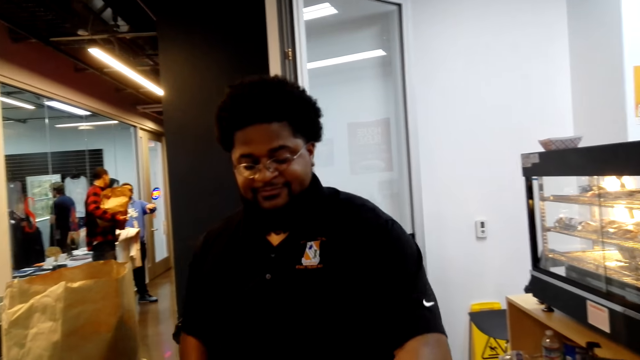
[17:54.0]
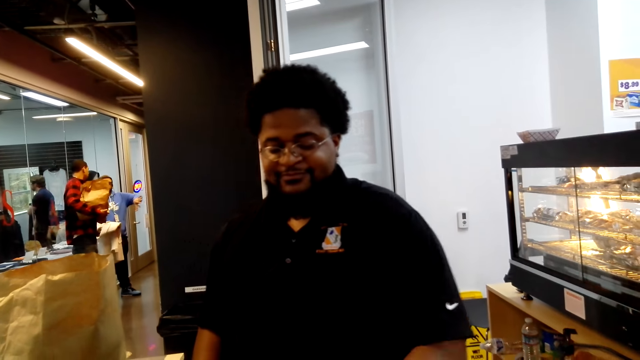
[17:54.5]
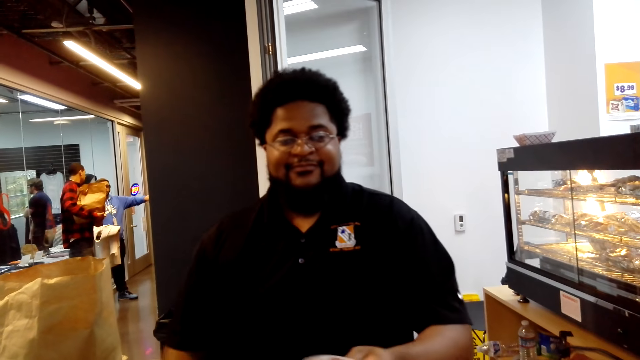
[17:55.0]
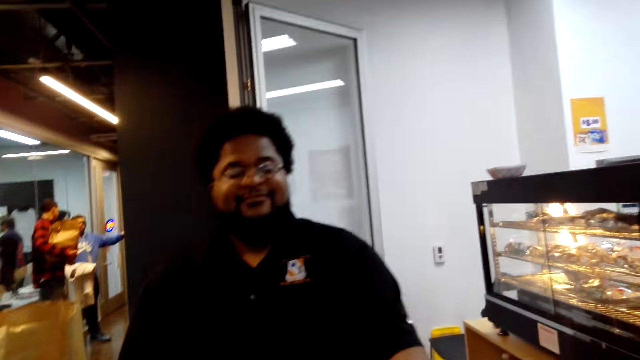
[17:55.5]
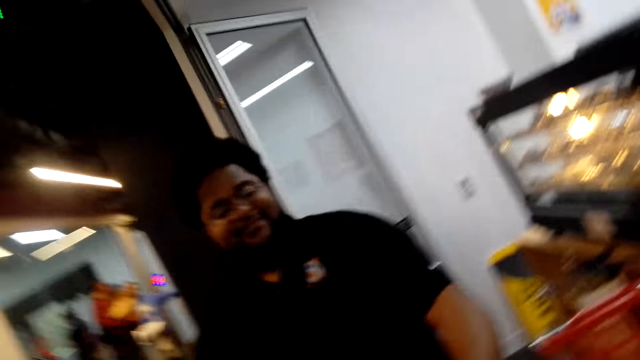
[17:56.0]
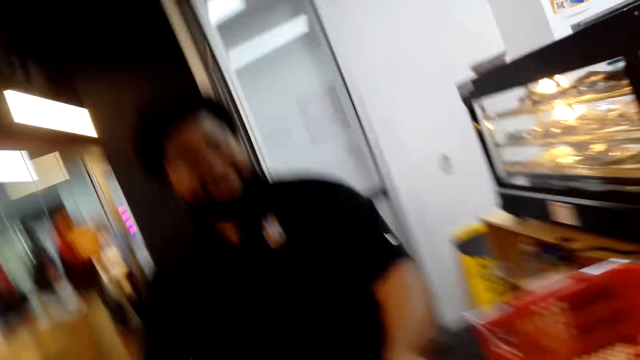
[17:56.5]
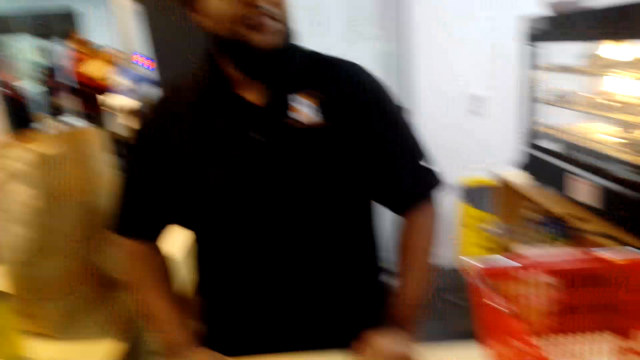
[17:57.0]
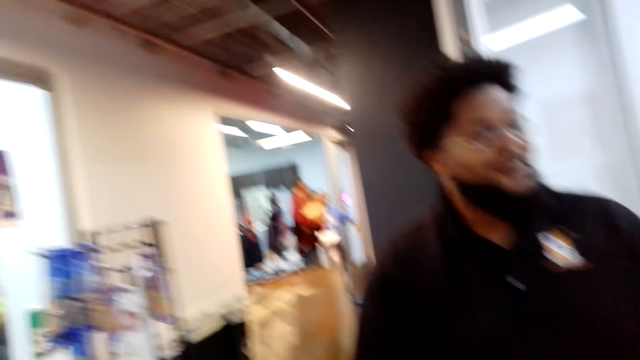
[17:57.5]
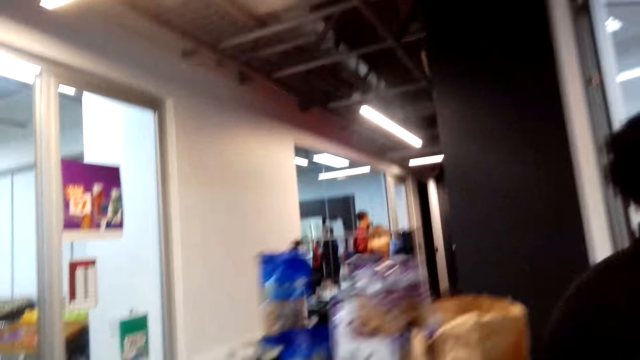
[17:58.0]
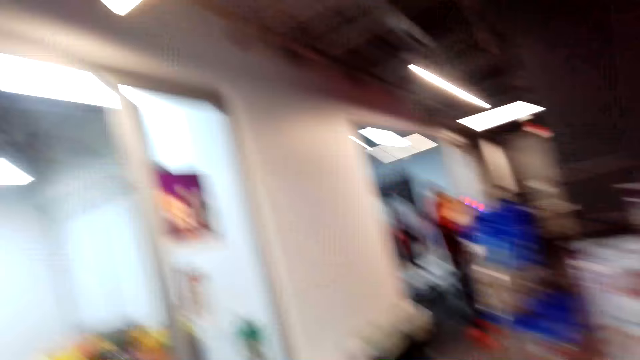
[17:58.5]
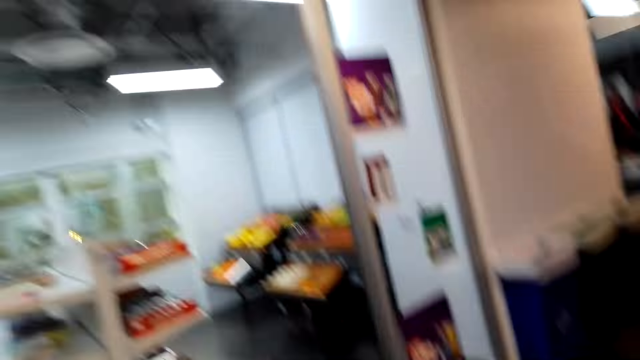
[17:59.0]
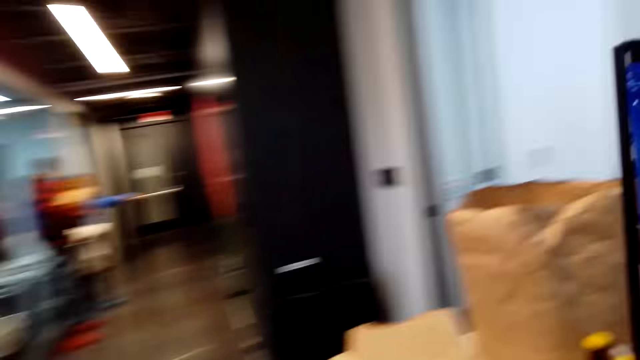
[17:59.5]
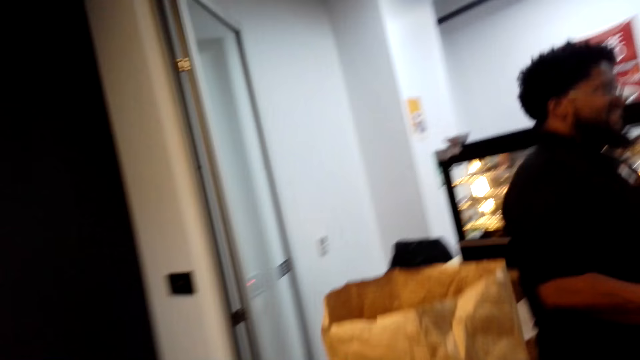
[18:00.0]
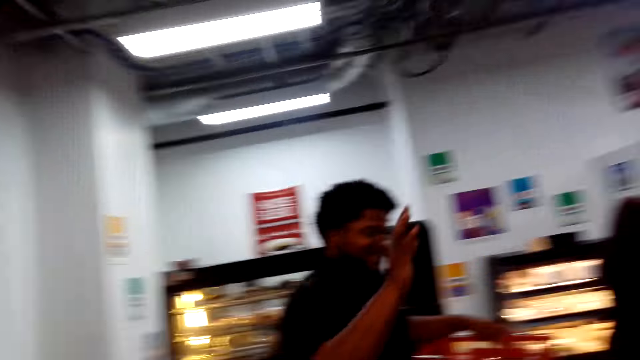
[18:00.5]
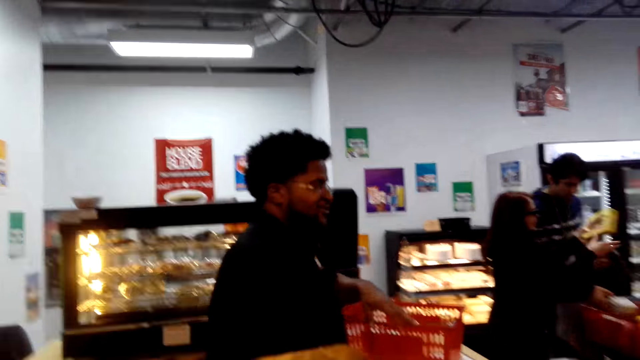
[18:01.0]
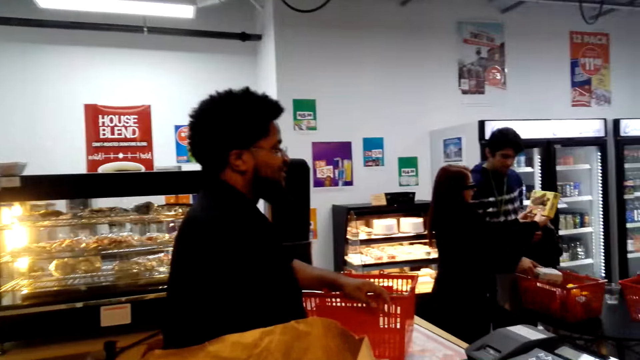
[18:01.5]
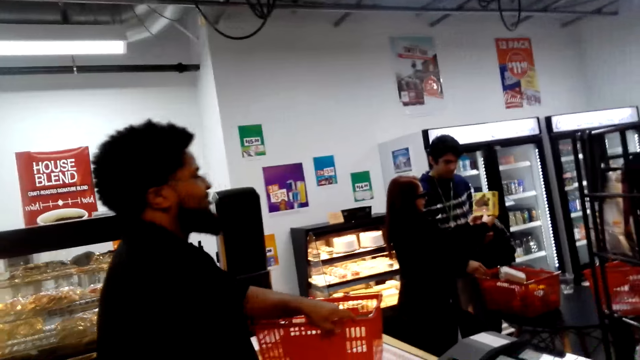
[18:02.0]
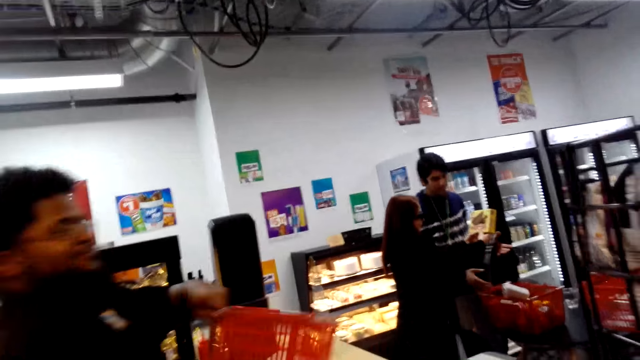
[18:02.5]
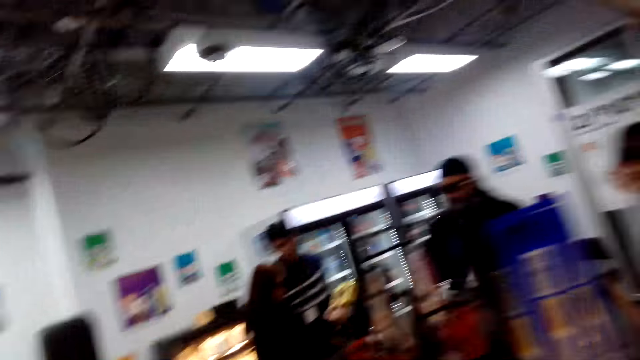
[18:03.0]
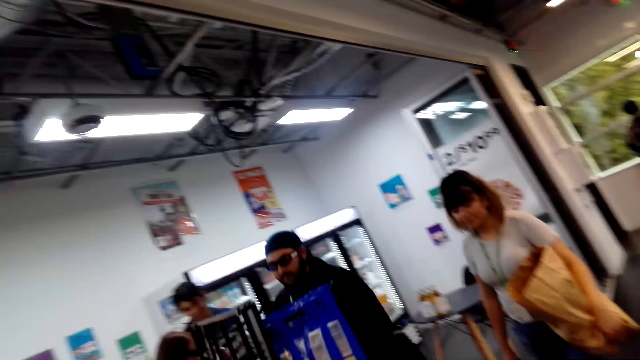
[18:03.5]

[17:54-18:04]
The camera wearer walks ahead. They stare around the room. They look back.

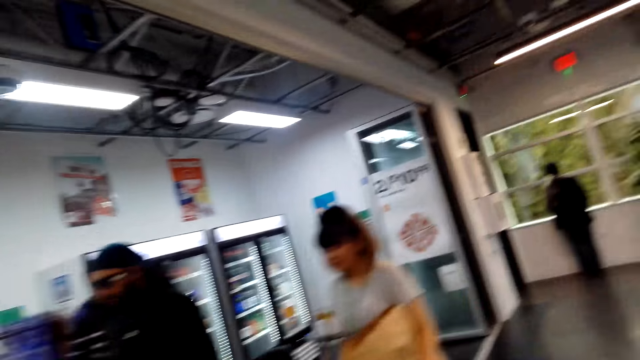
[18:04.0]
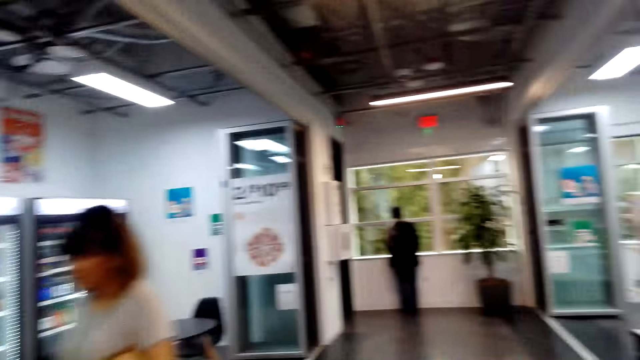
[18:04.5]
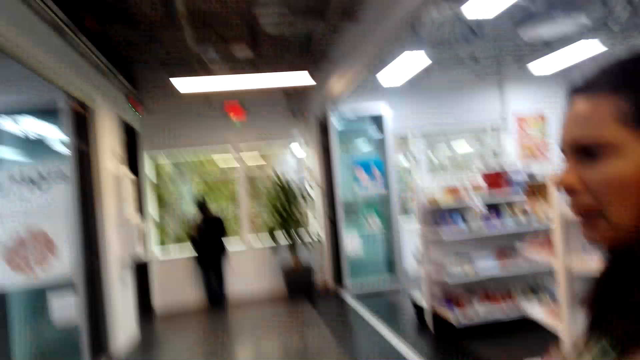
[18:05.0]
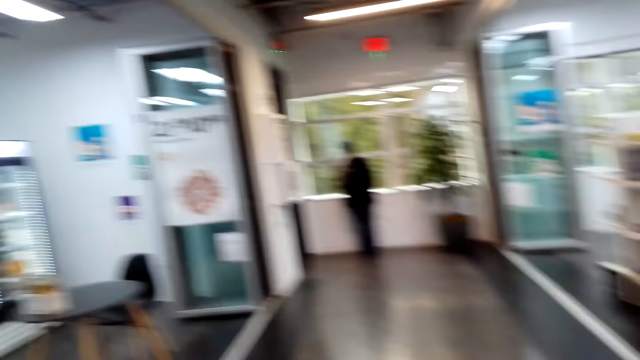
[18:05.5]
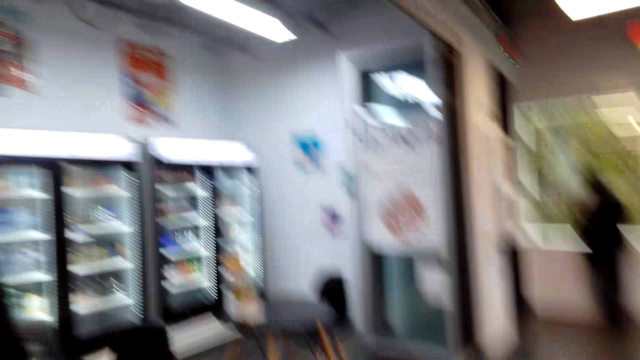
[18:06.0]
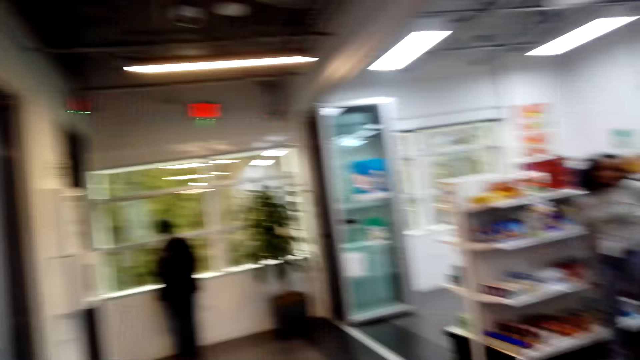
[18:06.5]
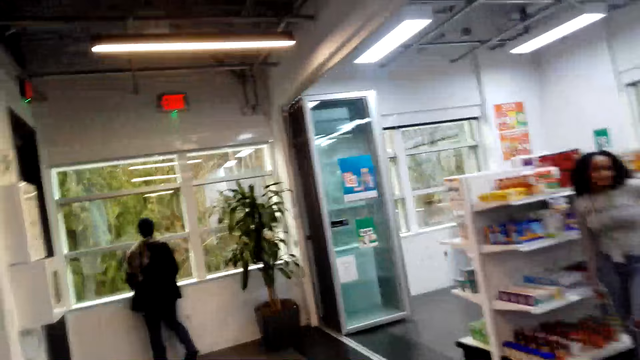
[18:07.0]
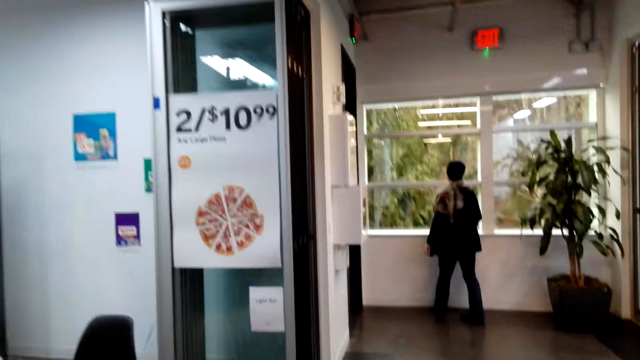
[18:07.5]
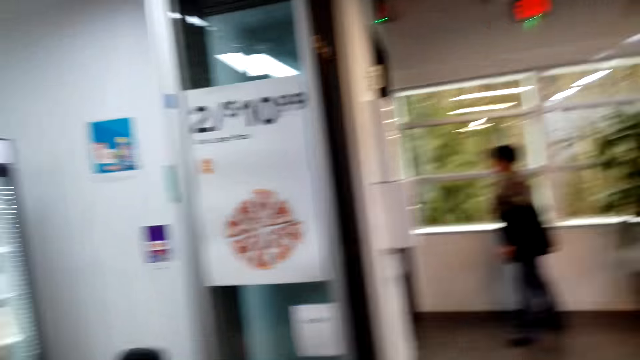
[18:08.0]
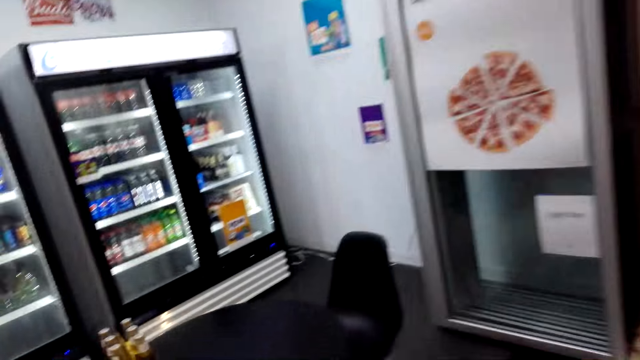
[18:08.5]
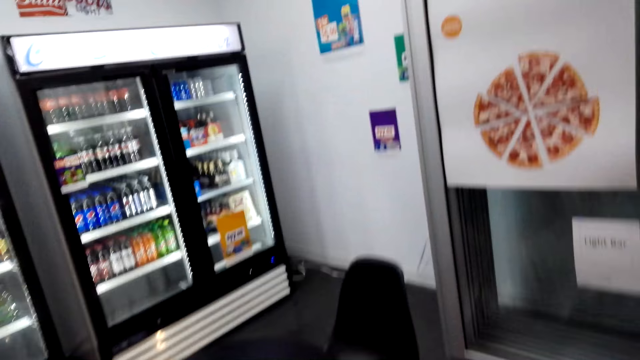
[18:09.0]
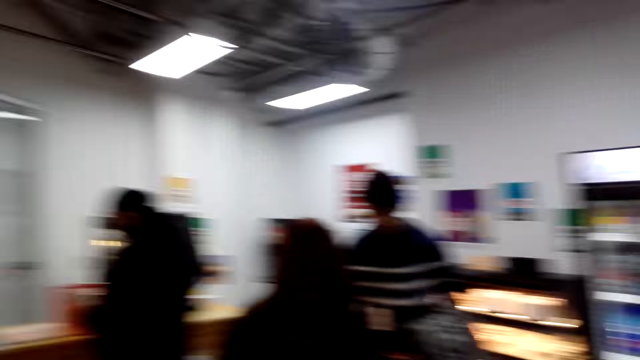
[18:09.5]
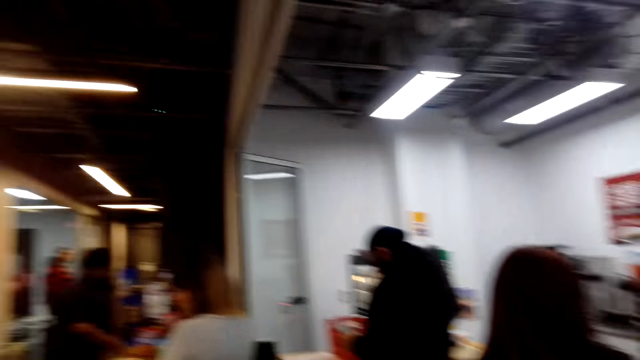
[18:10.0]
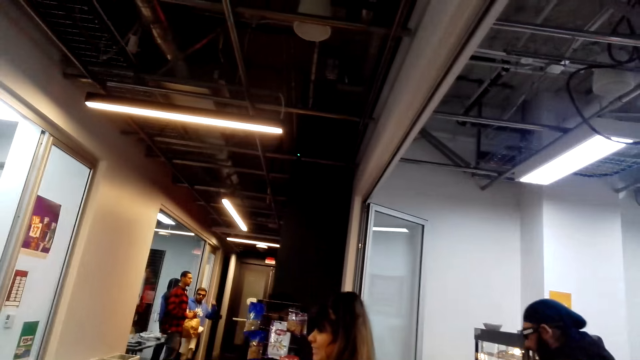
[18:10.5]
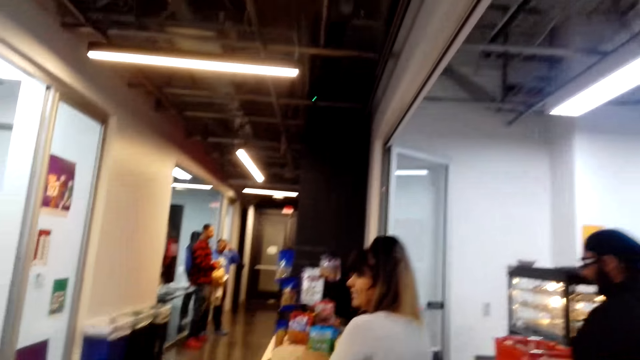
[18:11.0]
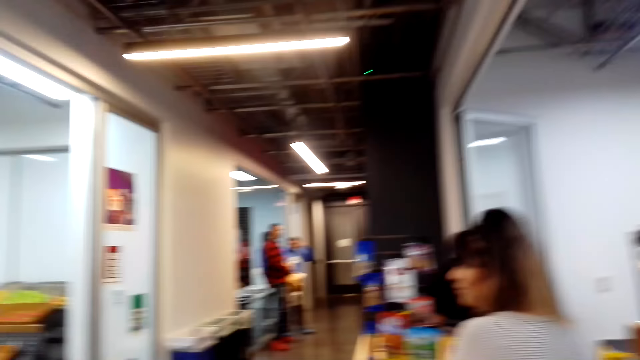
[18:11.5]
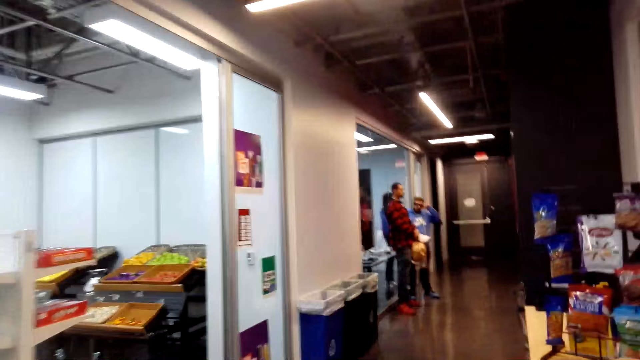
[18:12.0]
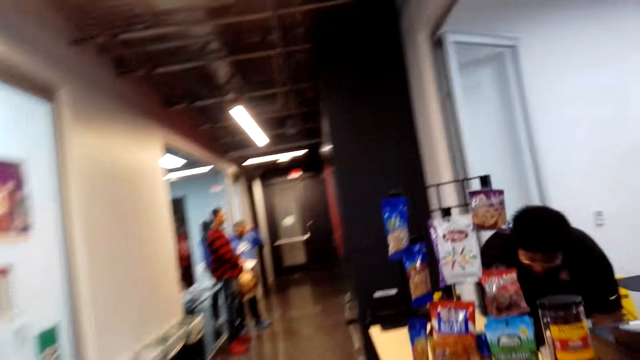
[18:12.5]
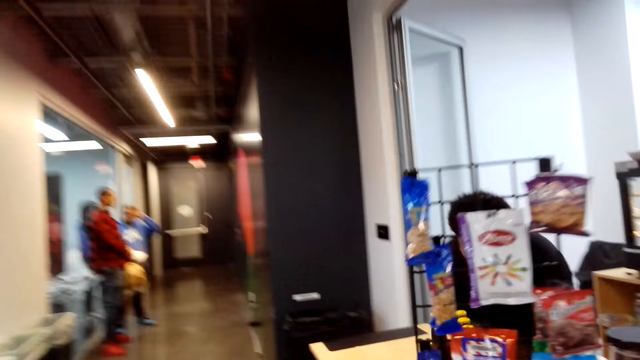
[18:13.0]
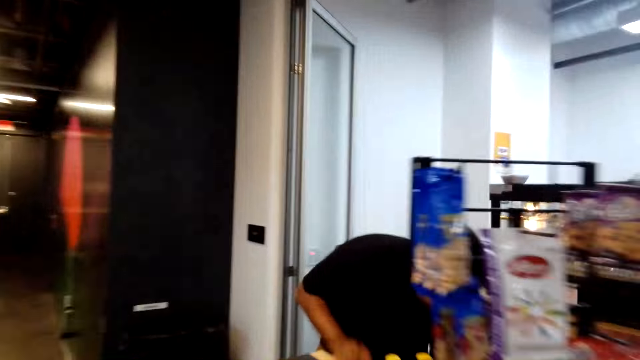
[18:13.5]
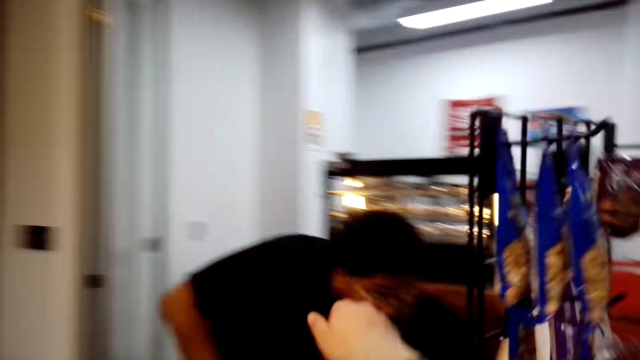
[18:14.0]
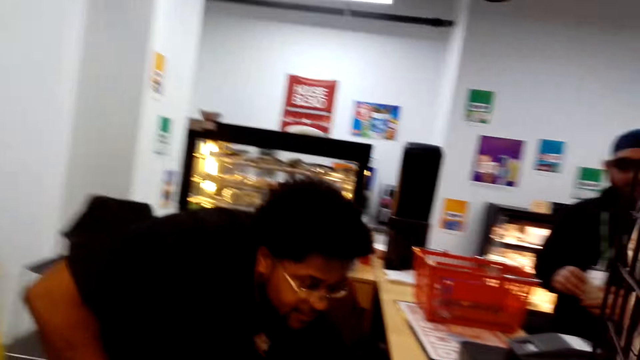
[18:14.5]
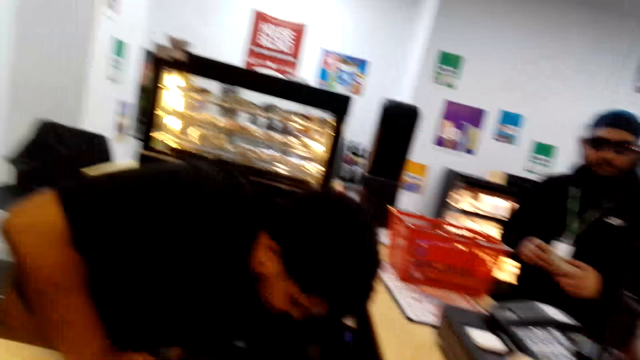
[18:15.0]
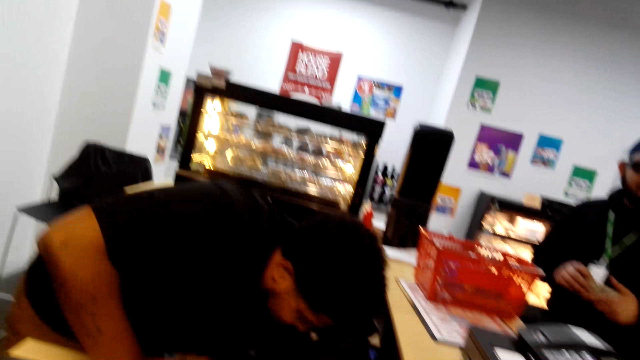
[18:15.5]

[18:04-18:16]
The camera wearer looks around. They walk ahead. They look around. They walk ahead.
